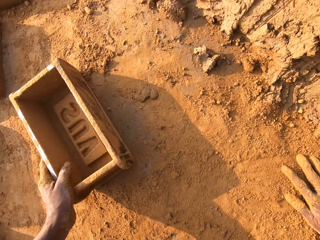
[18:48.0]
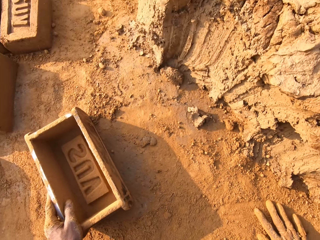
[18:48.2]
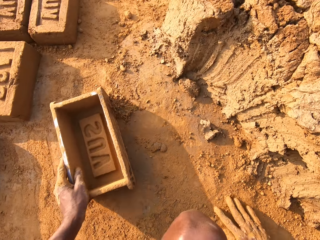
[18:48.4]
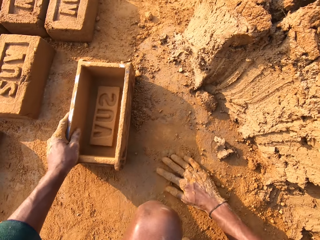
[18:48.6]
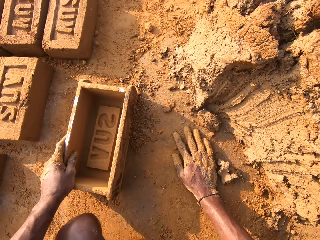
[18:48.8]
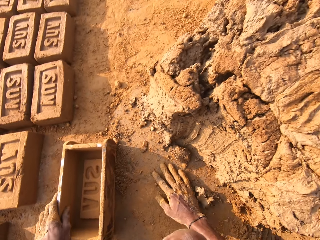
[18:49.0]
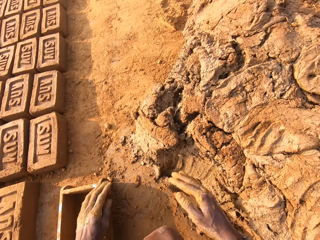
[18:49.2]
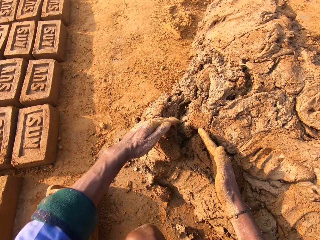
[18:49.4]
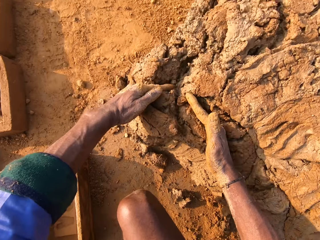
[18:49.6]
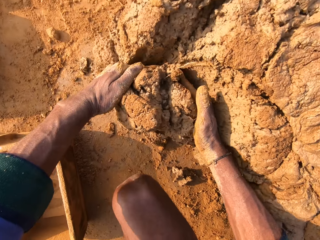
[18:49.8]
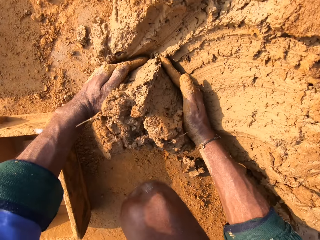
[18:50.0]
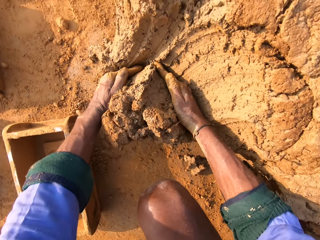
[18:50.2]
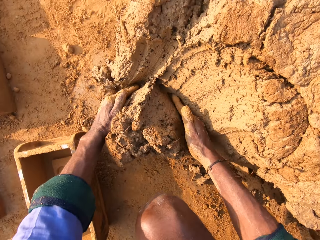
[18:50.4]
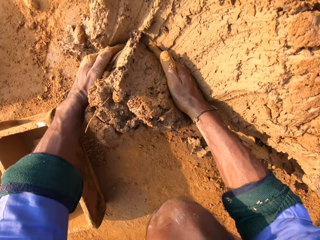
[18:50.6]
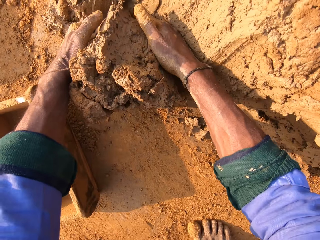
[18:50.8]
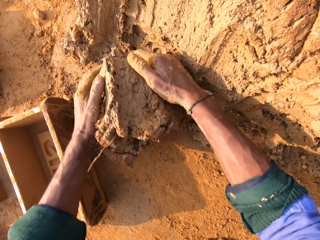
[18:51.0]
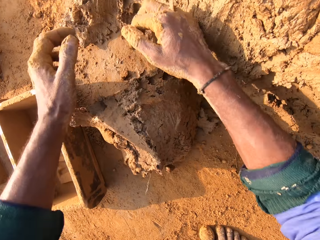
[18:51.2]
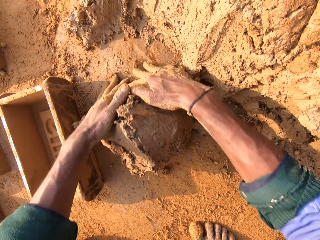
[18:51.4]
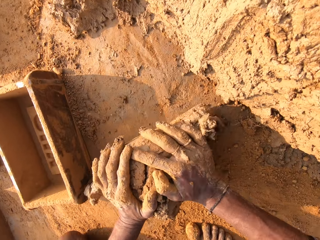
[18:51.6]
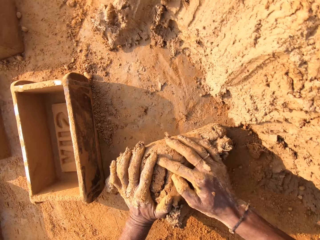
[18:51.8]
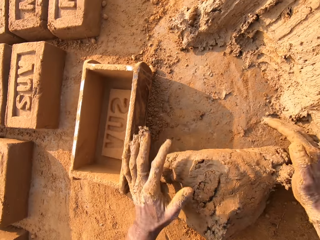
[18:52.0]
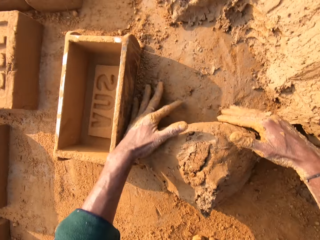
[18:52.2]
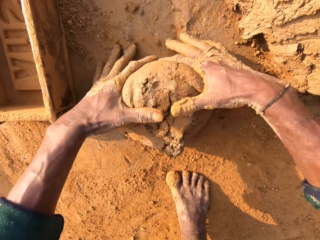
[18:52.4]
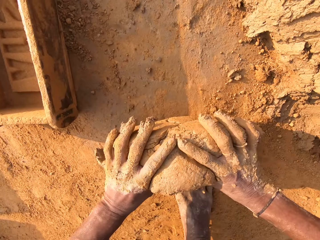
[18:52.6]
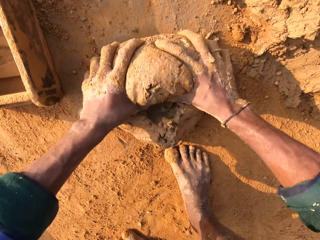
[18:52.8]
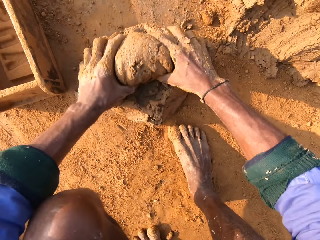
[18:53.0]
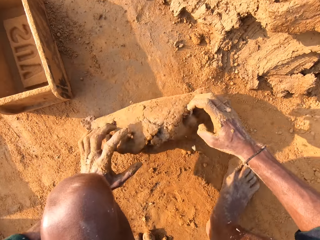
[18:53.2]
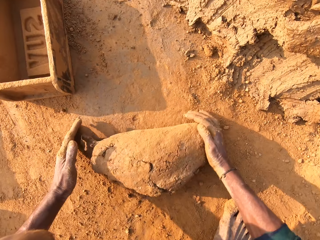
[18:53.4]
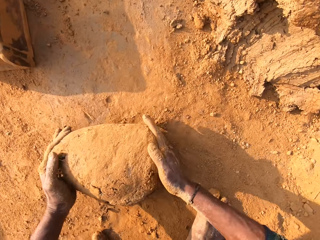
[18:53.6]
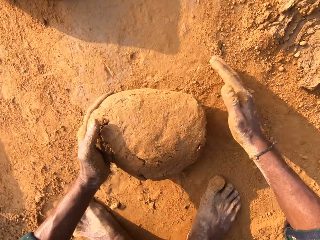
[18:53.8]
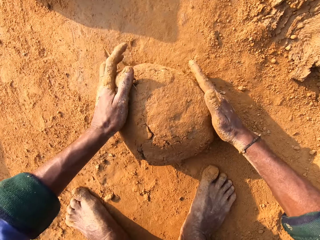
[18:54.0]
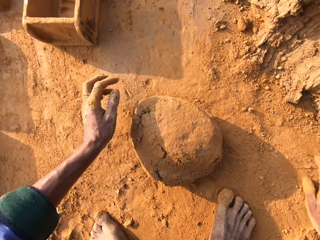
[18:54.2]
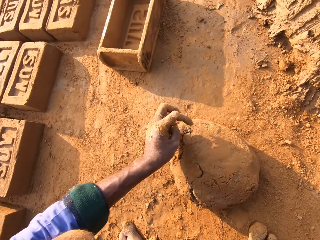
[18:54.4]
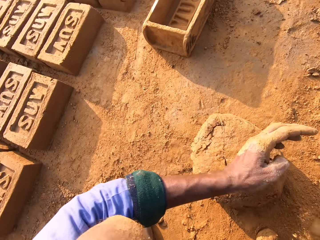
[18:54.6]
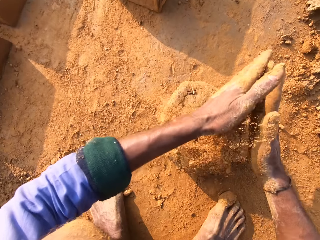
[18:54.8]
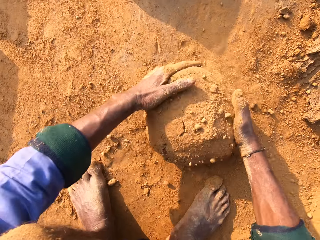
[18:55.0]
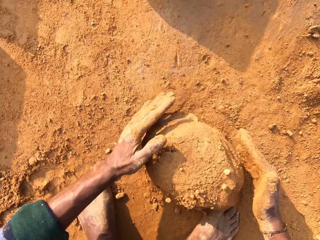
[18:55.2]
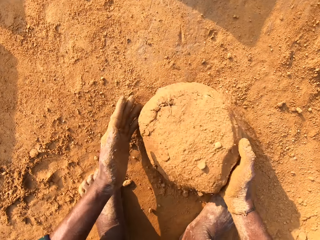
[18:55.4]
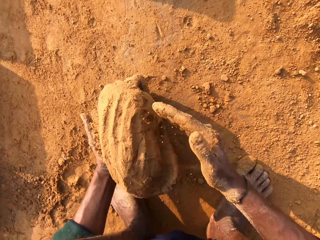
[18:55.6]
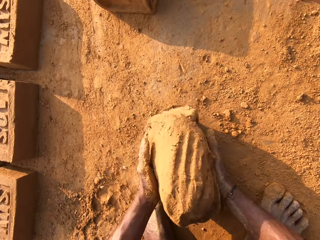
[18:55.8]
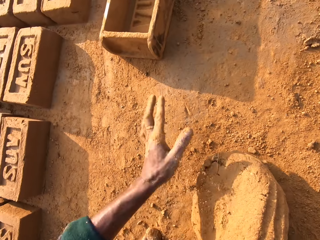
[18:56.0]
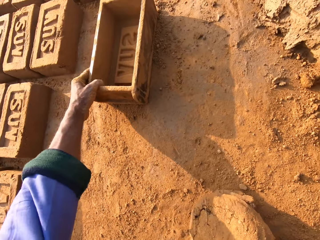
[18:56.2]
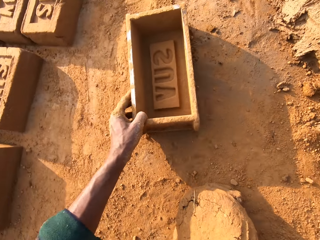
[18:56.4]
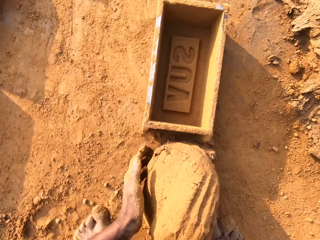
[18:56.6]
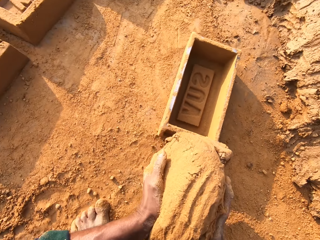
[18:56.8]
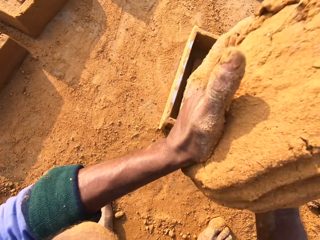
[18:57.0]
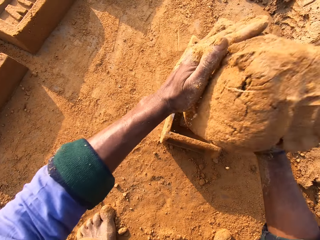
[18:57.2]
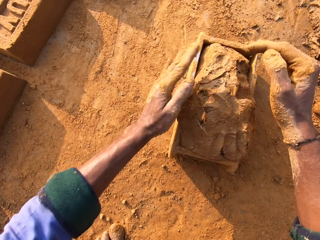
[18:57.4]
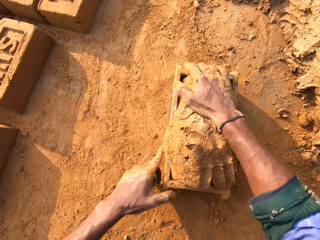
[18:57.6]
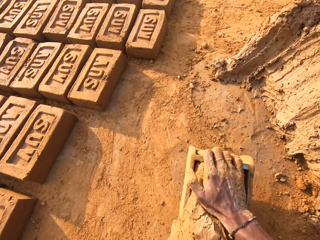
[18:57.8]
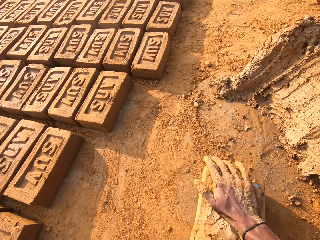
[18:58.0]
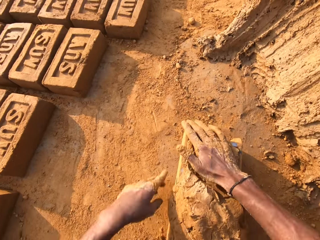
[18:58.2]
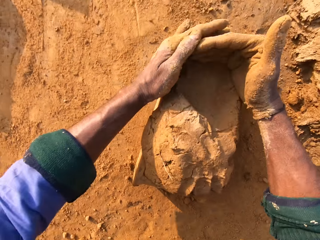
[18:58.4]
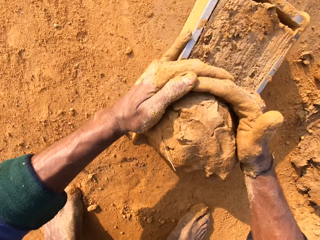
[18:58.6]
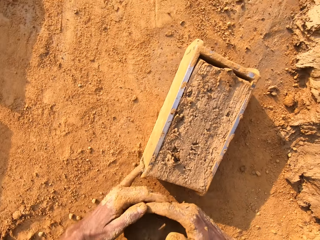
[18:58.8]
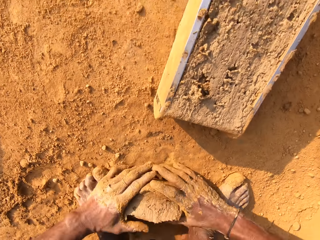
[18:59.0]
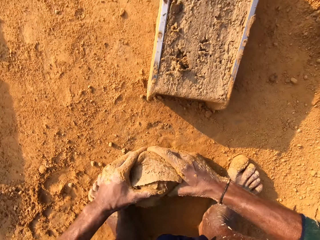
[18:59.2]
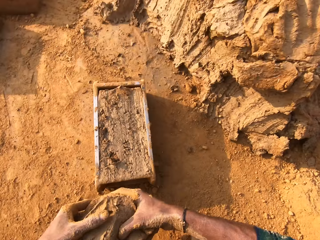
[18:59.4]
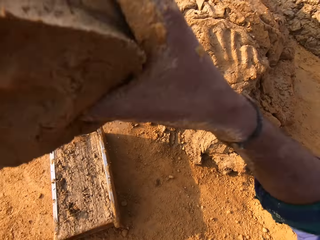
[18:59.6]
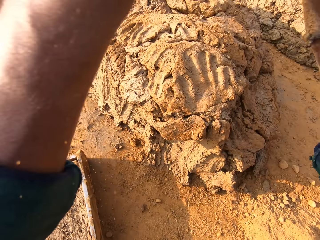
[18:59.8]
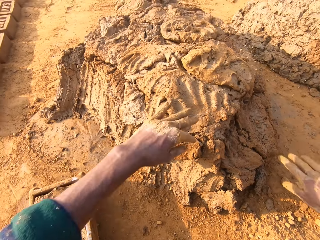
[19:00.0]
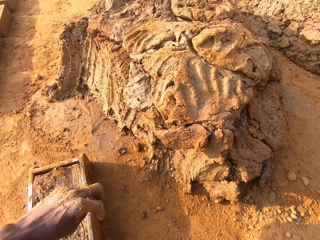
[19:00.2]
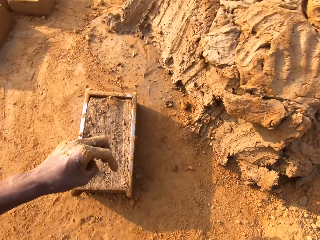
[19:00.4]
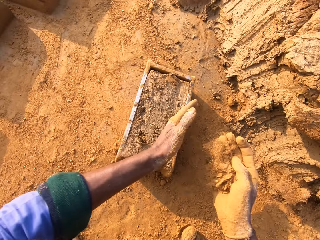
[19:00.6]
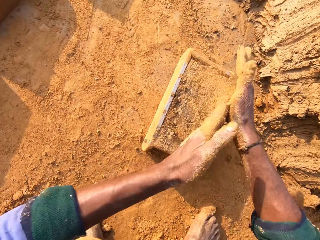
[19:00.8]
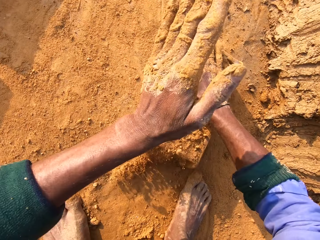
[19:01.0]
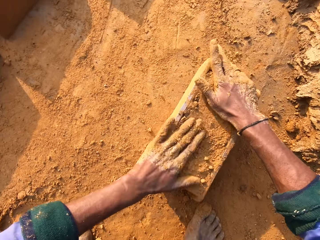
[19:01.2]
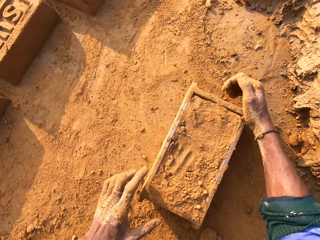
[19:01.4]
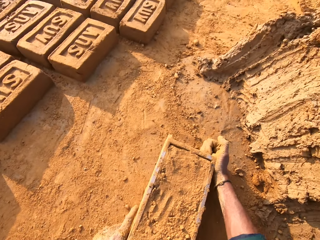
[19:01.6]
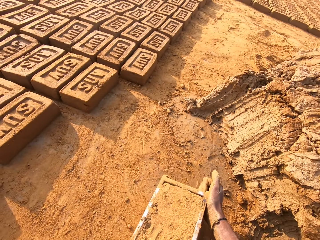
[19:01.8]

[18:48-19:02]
The camera wearer drops the brick mold or clay box on the ground. They scoop clay with hands. They cut the clay with the right hand. They press the clay with both hands. They rub the hands with soil. They pull the brick mold. They put the clay in the brick mold. They pull the clay from the brick mold with both hands. They throw the clay on the heap of clay. They rub the hands with soil. They pat the clay on the clay box.

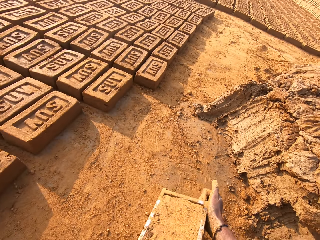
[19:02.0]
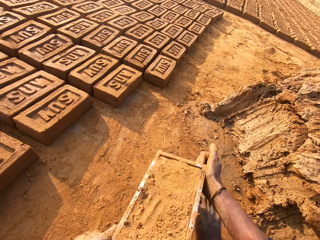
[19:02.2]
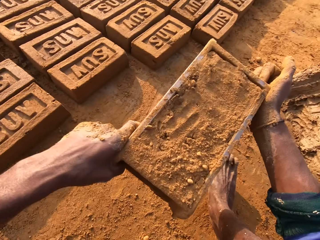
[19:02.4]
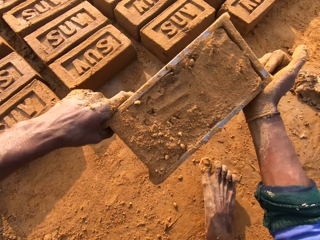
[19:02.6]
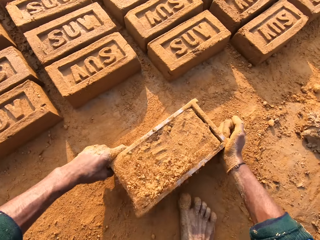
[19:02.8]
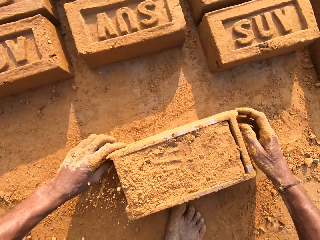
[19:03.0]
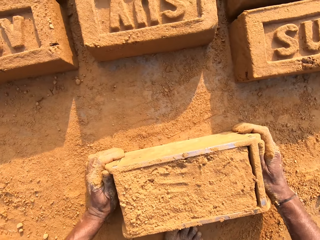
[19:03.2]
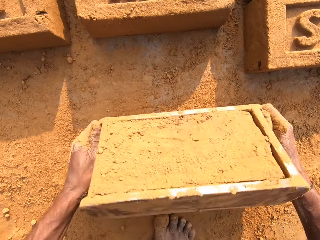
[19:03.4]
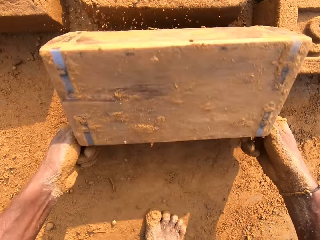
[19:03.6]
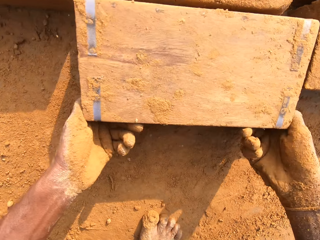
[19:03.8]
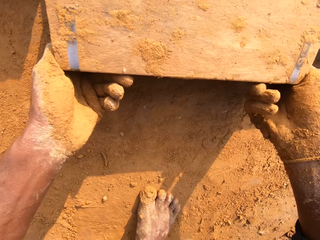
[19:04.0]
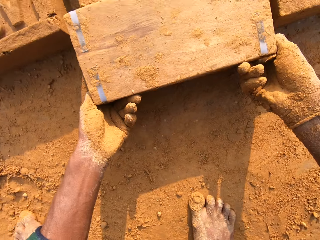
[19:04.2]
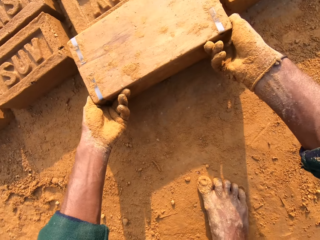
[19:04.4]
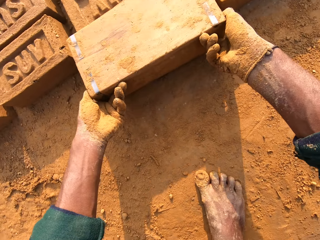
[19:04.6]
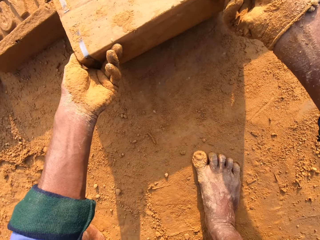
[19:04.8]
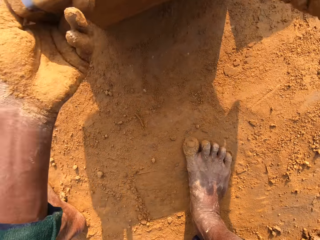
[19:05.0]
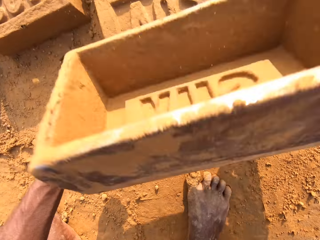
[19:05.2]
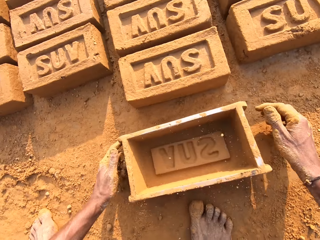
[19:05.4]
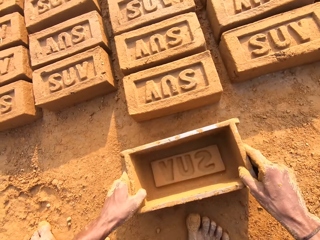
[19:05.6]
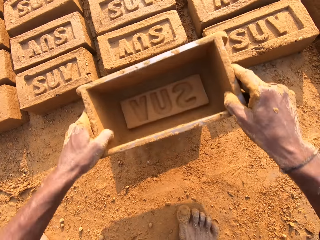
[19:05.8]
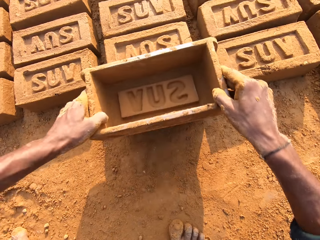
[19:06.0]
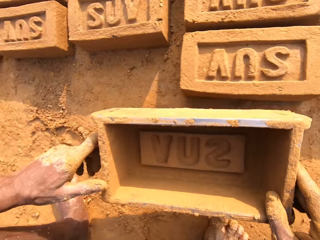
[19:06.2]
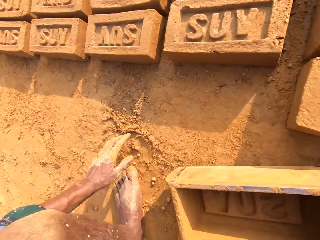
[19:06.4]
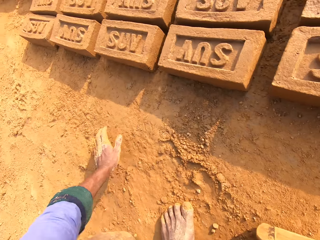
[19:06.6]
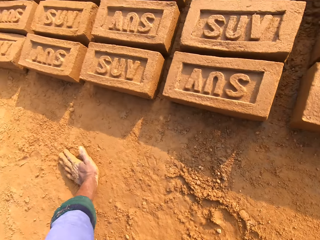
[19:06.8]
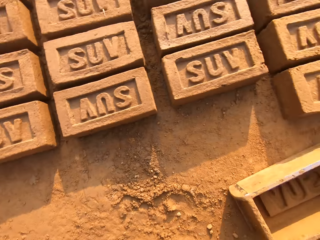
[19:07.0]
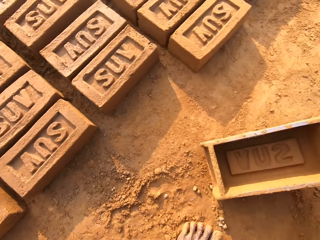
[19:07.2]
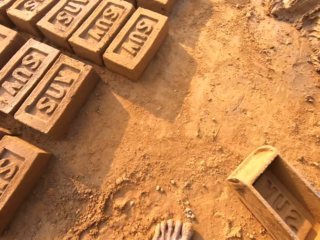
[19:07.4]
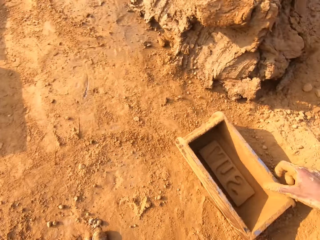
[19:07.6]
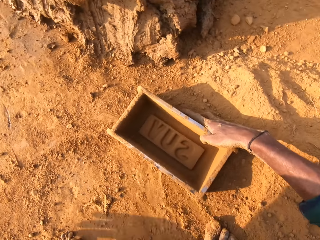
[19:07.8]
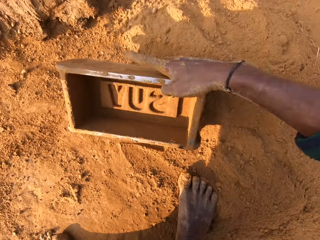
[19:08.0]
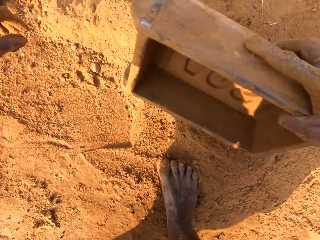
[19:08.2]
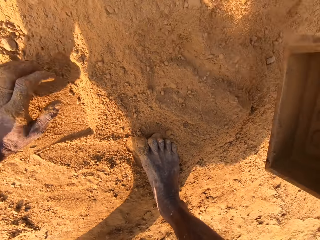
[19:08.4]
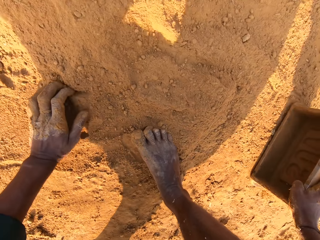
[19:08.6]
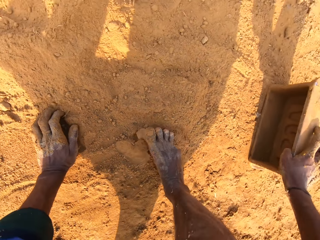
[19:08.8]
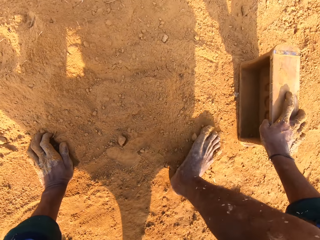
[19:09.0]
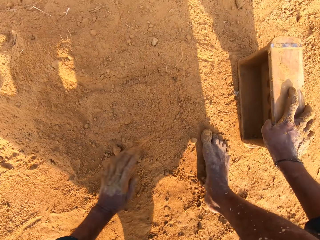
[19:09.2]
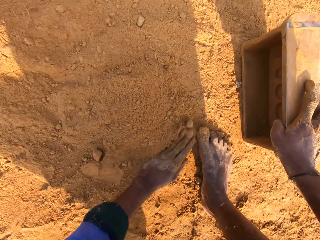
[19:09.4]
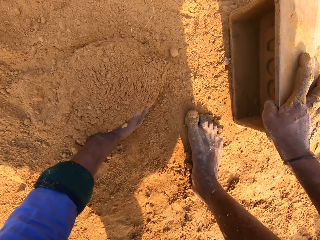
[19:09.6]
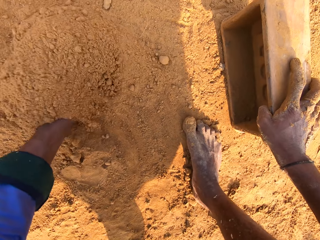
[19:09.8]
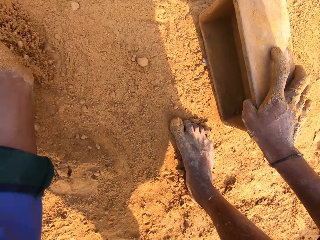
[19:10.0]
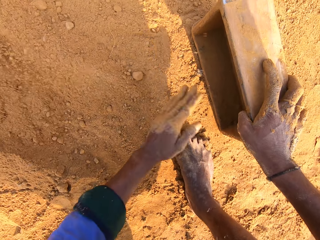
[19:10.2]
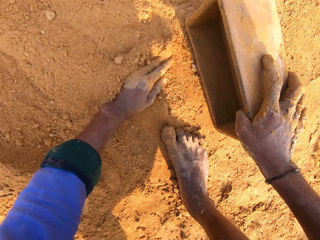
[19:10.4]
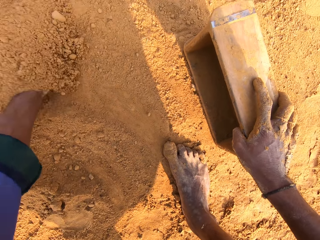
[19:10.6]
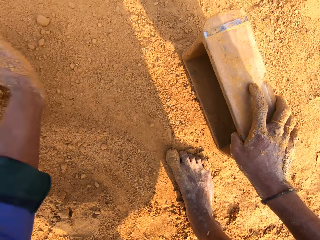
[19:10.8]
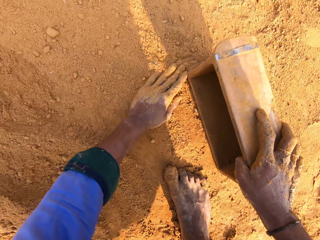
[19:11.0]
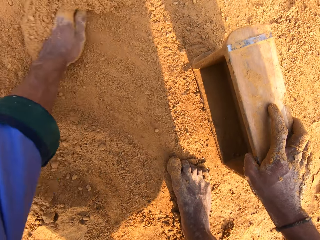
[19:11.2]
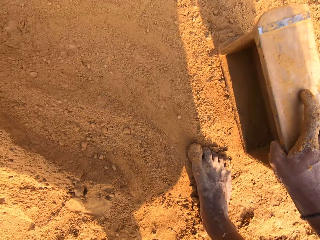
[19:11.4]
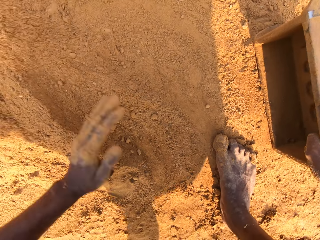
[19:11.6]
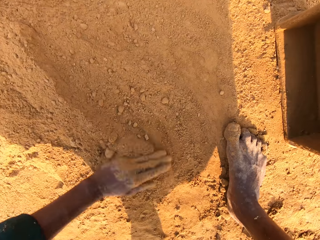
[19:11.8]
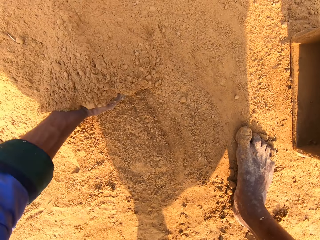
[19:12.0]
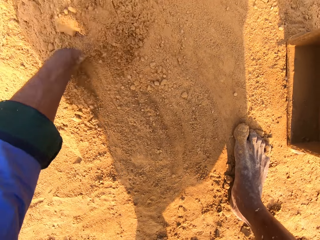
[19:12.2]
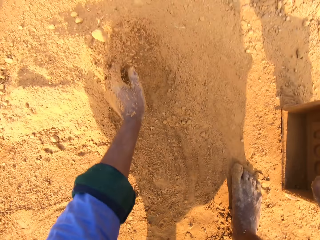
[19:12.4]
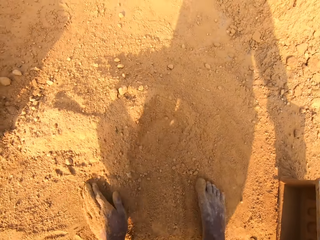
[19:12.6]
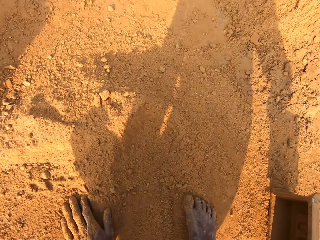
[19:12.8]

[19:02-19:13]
The camera wearer lifts the brick mold or clay box. They drop the brick mold on the ground. They flip over the clay box on the ground. They pour the clay brick. They drop the brick mold on the ground. They hold the brick mold. They move the soil with the left hand.
